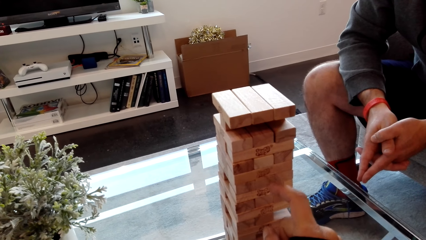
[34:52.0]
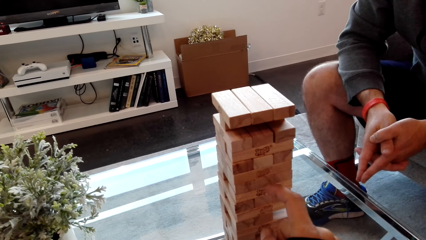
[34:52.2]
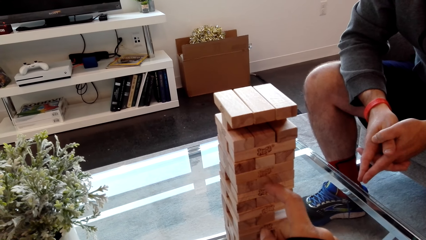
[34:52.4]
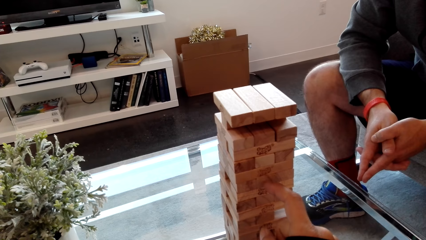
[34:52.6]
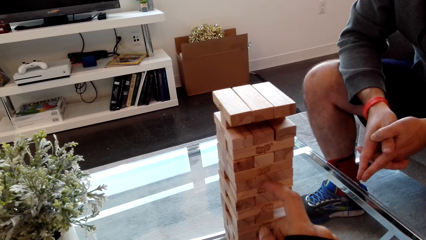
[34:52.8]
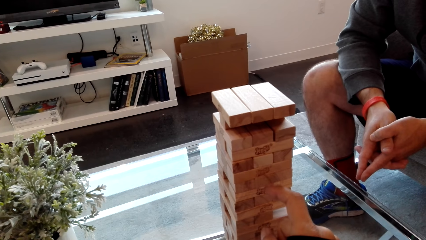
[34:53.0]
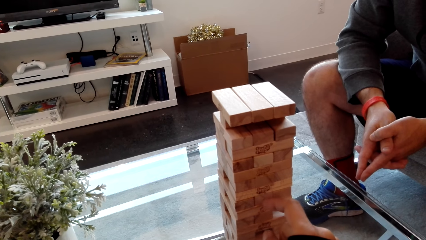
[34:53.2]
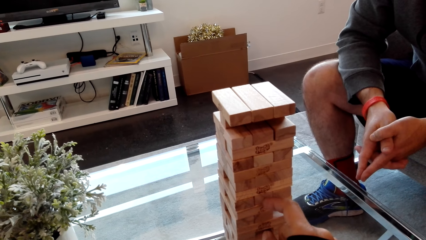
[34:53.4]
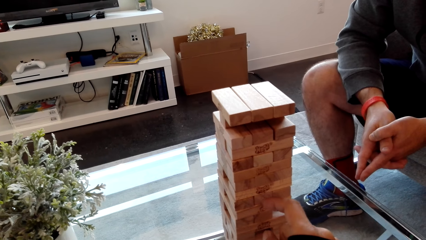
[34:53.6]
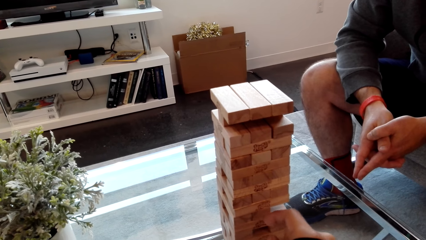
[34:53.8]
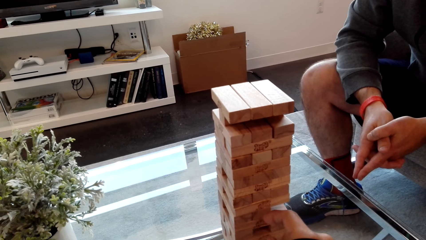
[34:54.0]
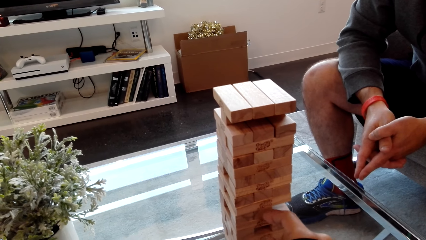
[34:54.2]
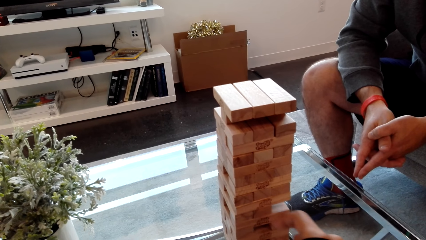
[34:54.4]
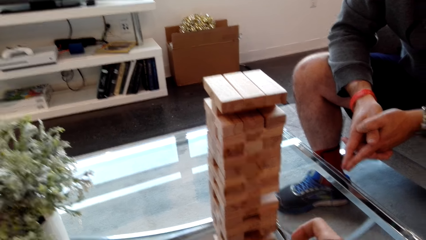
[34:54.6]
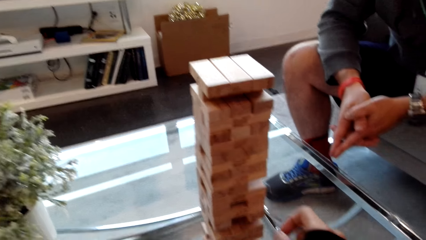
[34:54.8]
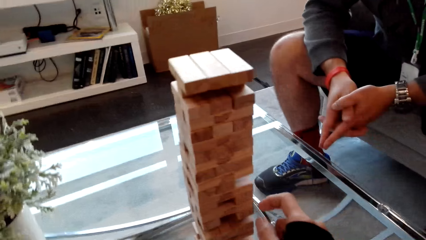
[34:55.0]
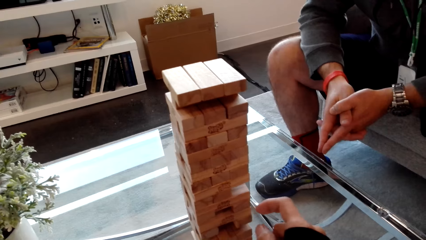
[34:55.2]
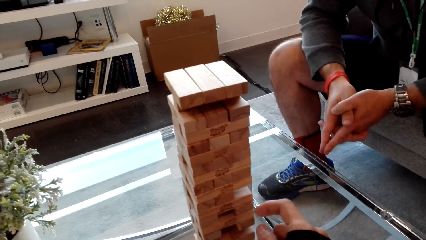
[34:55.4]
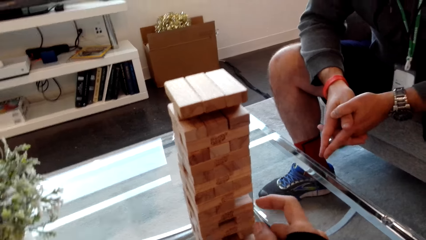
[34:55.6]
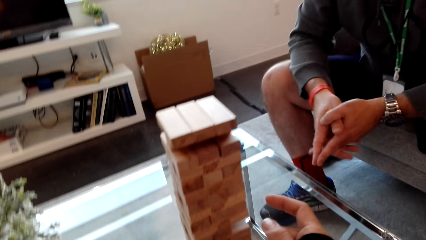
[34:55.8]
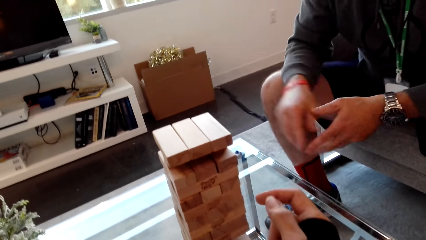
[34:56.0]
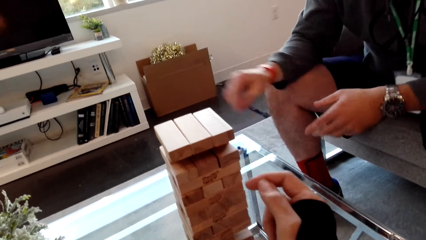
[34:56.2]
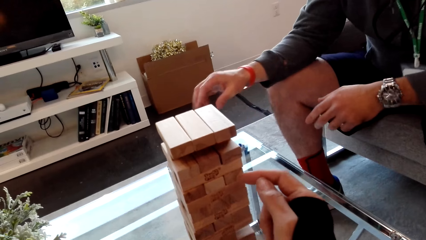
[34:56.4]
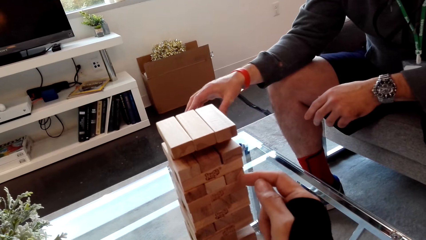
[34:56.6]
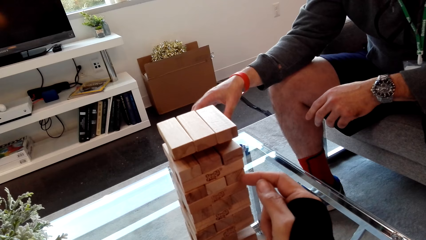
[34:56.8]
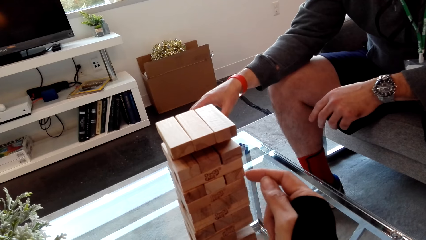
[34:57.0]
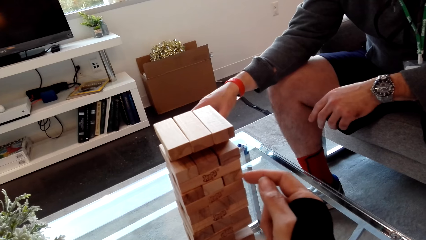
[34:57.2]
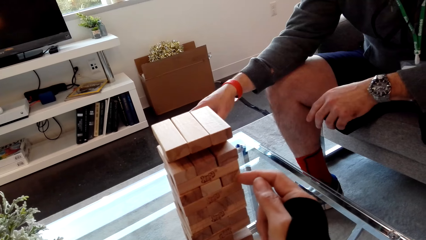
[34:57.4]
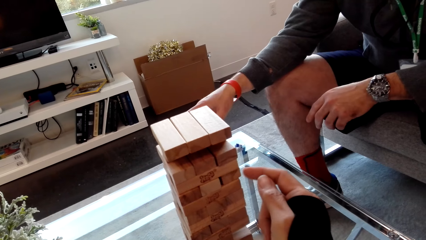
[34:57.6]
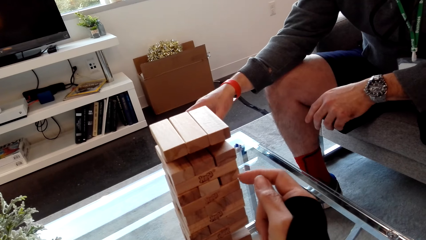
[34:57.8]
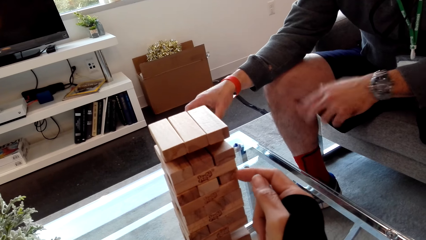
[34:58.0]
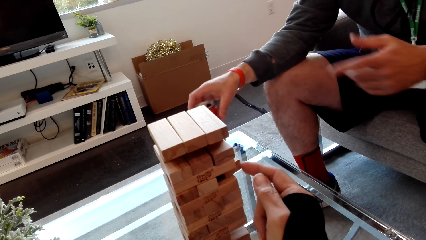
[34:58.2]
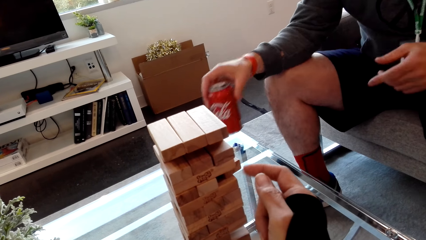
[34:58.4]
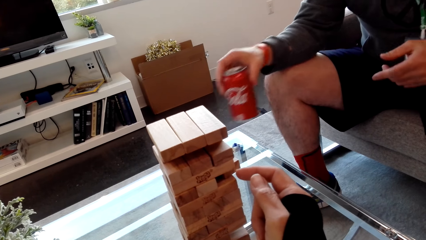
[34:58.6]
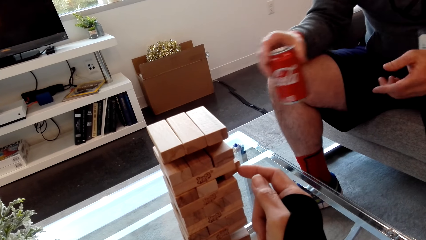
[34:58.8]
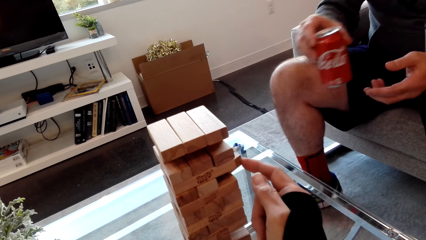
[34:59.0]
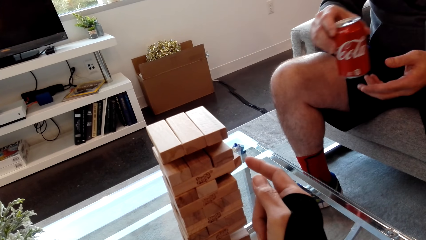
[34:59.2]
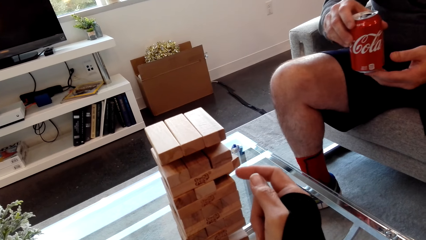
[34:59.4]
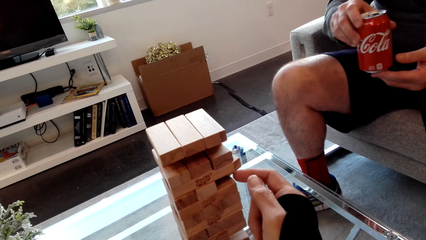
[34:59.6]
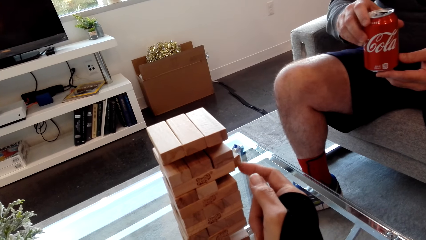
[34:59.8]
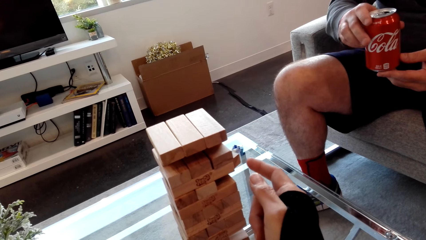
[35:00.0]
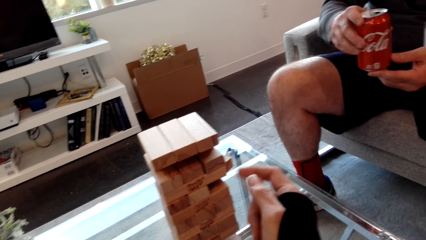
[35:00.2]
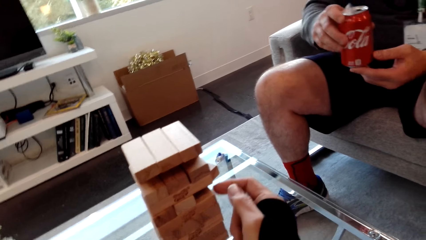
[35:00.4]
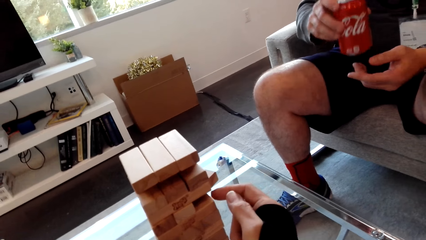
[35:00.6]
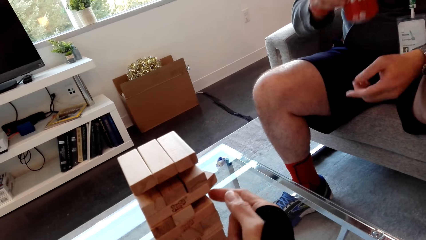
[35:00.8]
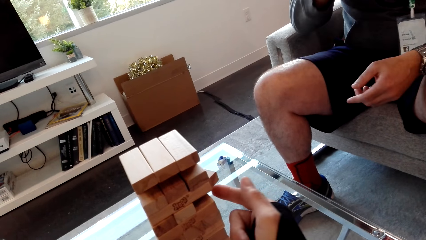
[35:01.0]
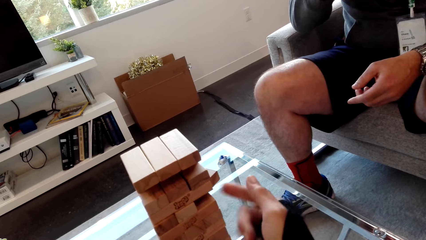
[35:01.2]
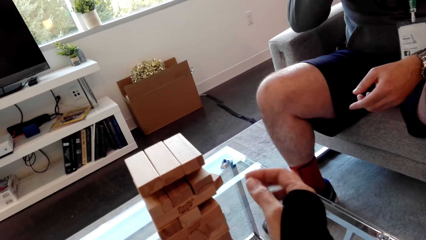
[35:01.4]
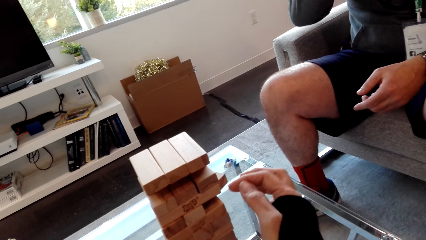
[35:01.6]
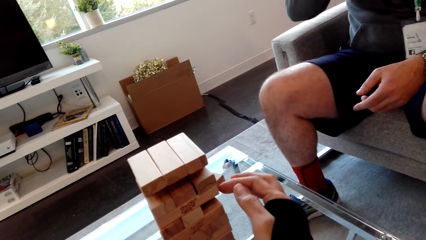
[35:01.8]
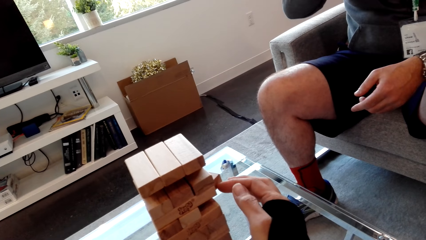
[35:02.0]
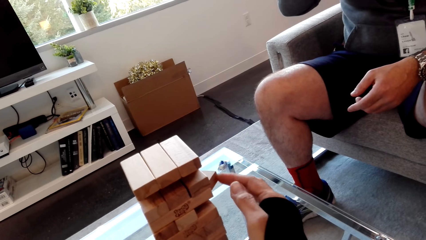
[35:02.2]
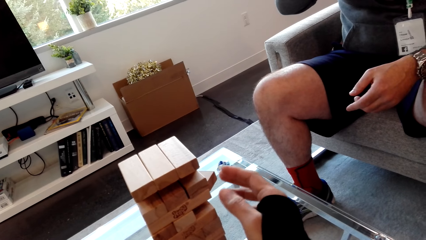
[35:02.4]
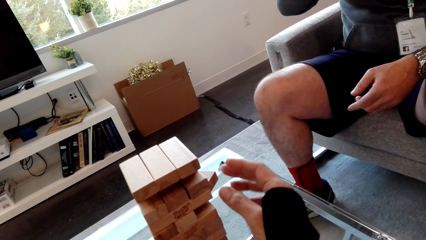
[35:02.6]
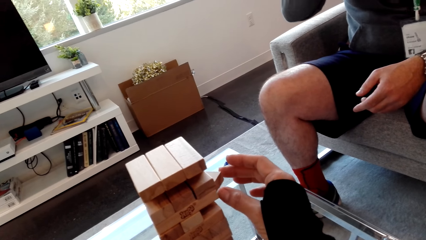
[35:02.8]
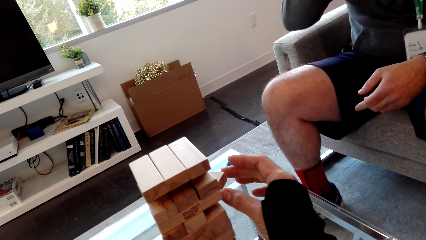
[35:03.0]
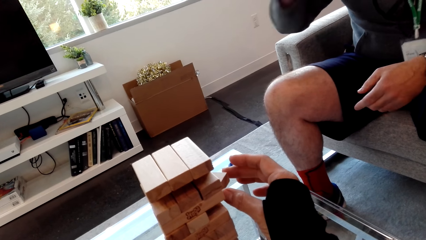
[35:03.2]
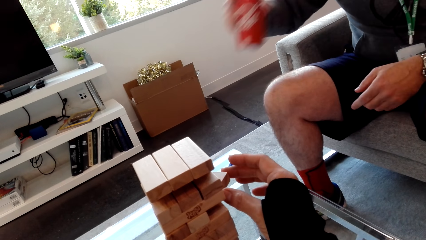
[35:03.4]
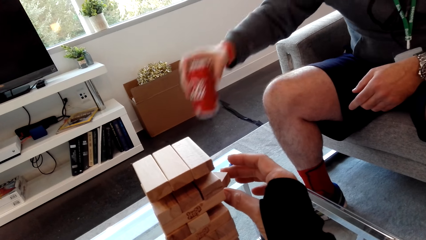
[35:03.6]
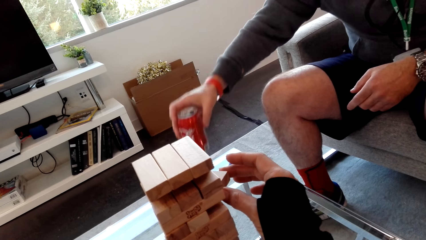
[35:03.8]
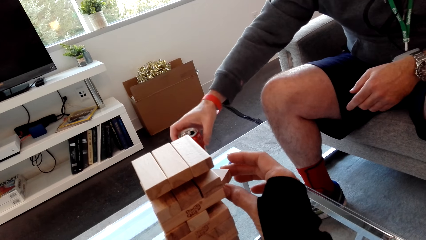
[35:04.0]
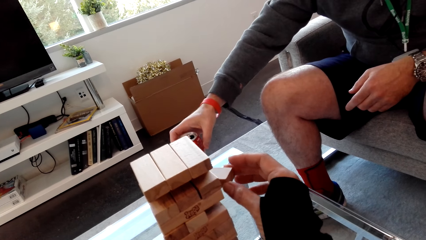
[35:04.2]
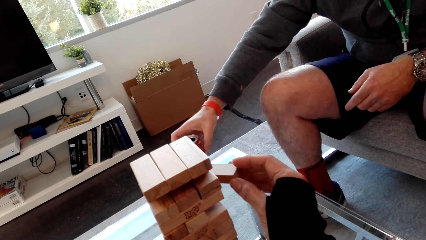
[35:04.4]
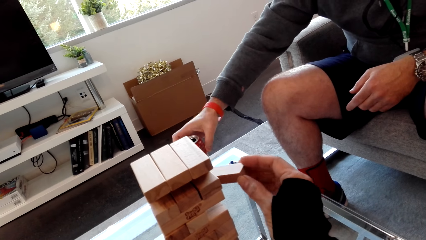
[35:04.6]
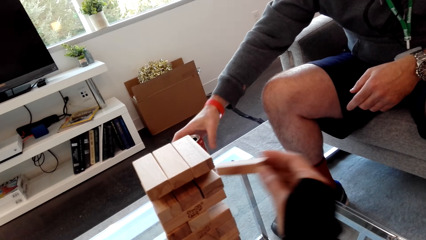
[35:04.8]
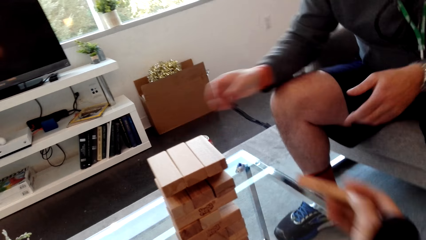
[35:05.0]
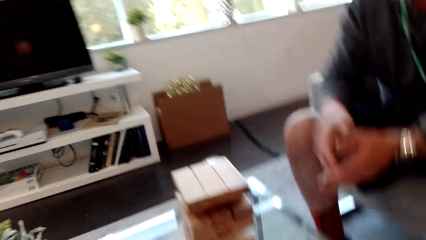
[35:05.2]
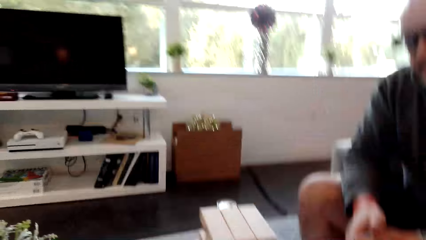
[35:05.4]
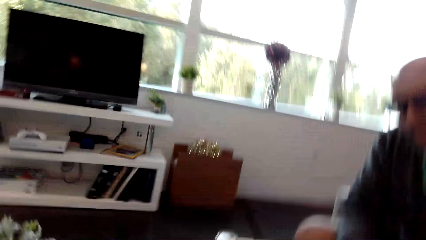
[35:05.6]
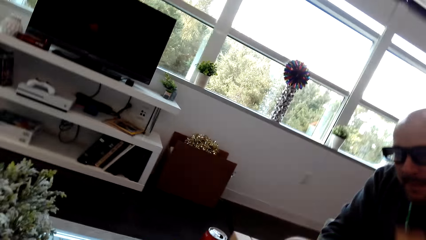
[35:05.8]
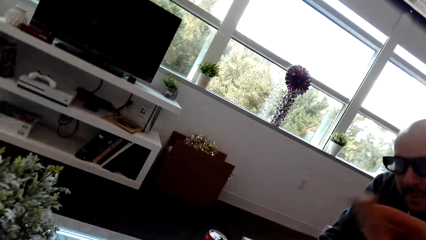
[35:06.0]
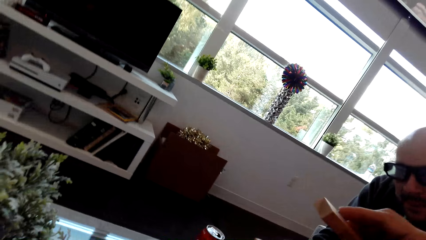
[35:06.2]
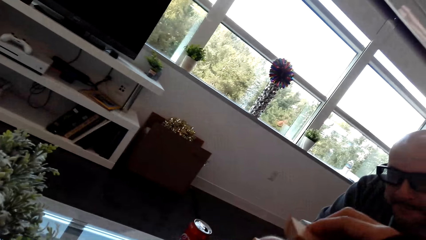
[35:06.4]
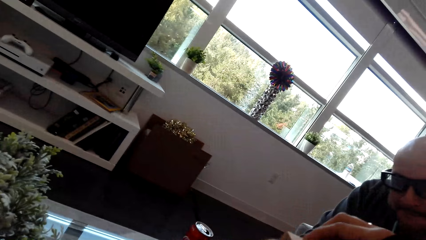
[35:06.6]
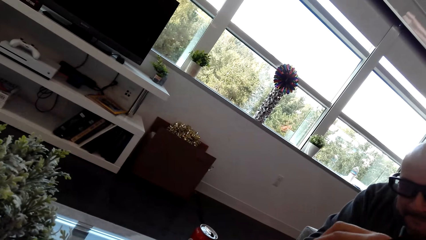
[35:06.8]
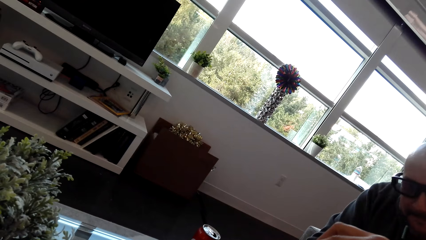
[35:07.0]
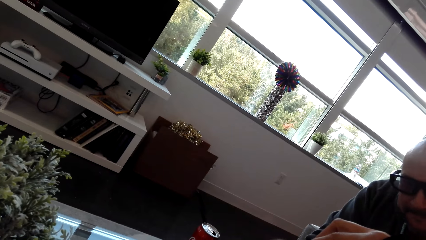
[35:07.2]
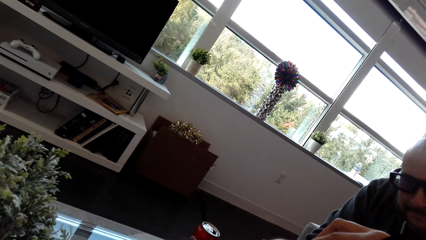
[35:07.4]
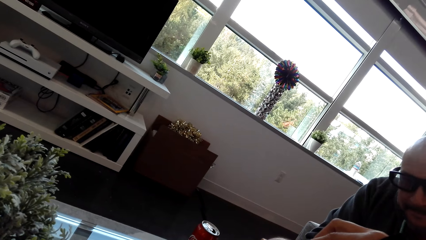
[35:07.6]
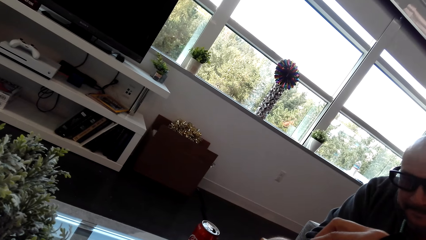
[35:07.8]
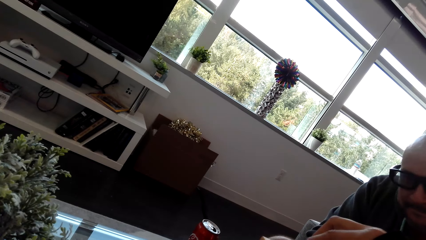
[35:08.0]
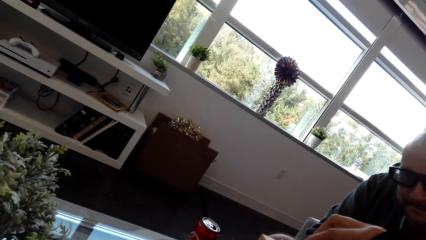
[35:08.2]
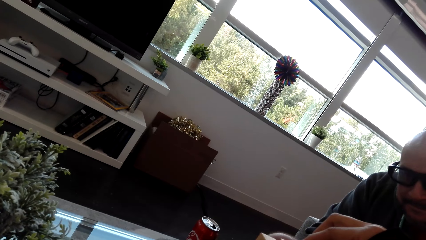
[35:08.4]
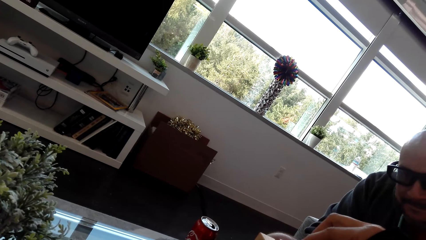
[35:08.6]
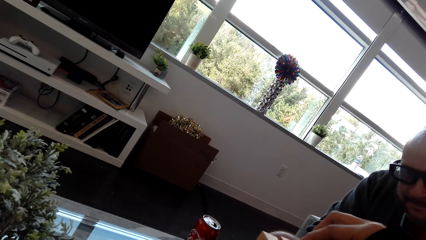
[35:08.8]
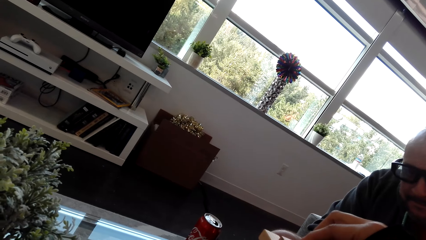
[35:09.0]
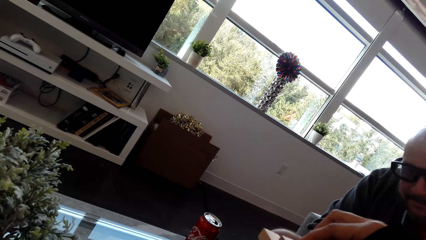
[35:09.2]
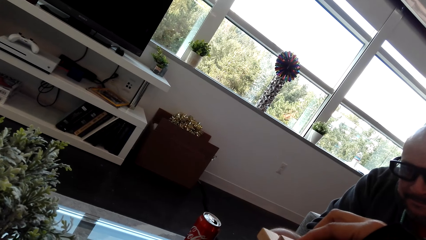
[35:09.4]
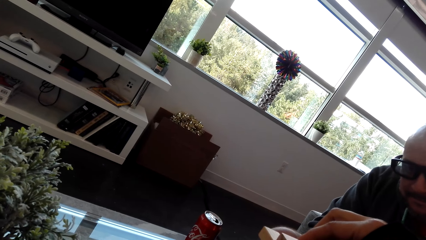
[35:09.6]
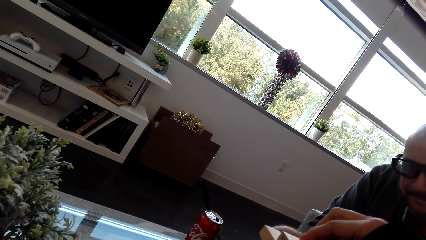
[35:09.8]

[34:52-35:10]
The camera wearer removes a block. A man picks up a drink. The camera wearer removes a block. The man puts the drink down. The camera wearer removes a block and puts the block on top of the others.
